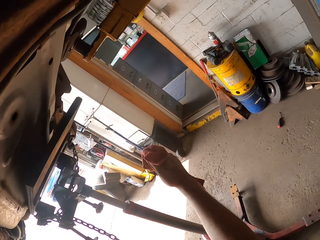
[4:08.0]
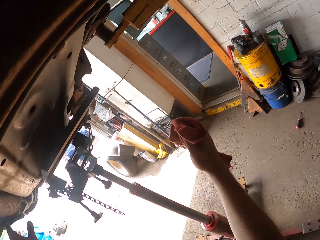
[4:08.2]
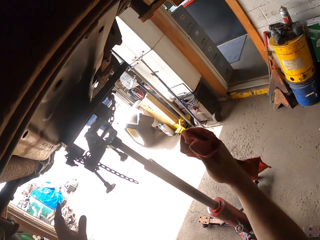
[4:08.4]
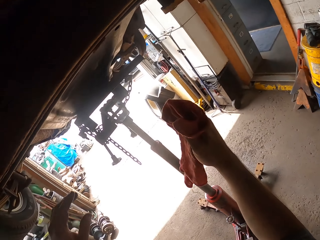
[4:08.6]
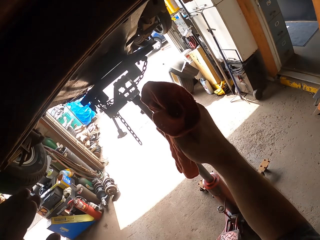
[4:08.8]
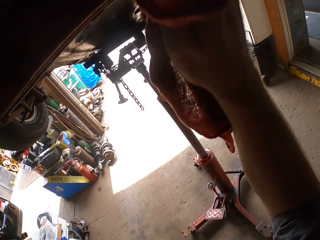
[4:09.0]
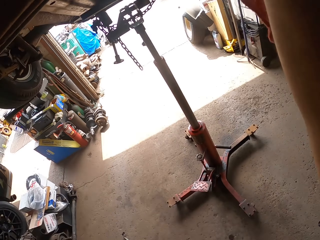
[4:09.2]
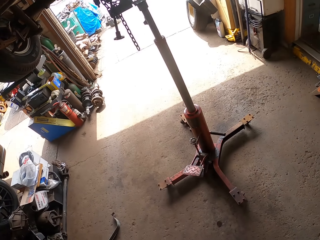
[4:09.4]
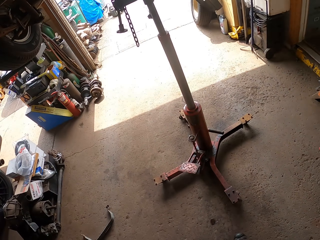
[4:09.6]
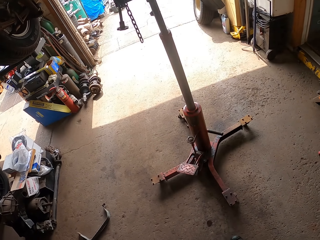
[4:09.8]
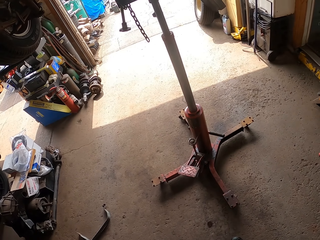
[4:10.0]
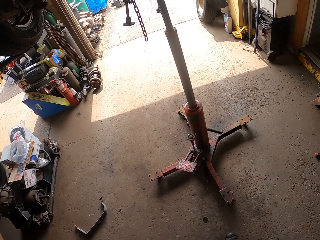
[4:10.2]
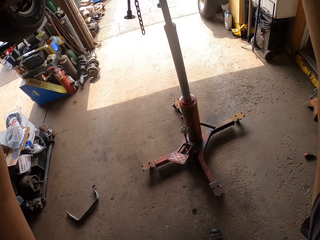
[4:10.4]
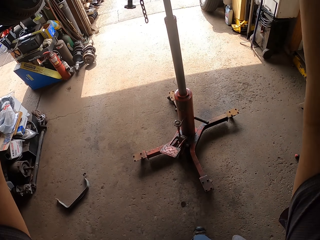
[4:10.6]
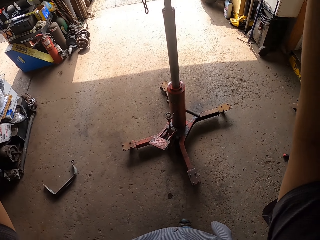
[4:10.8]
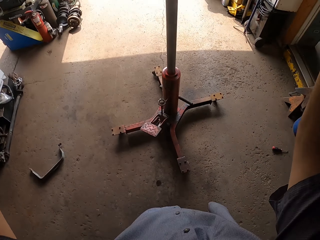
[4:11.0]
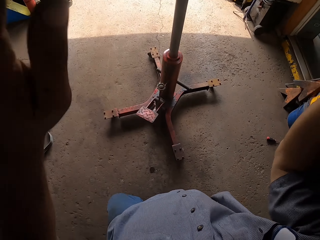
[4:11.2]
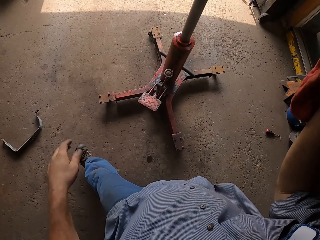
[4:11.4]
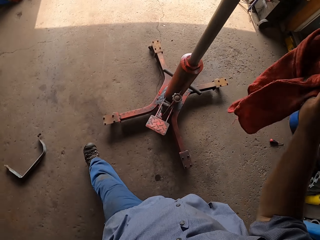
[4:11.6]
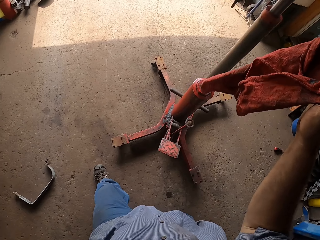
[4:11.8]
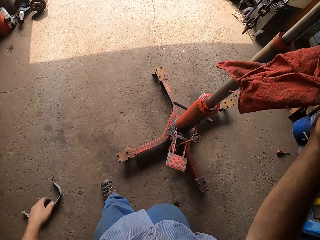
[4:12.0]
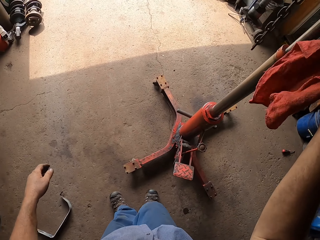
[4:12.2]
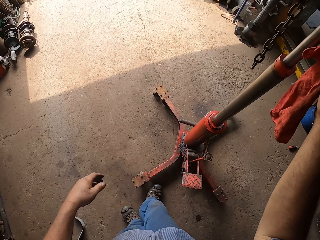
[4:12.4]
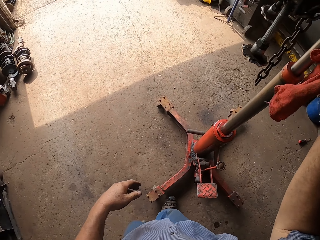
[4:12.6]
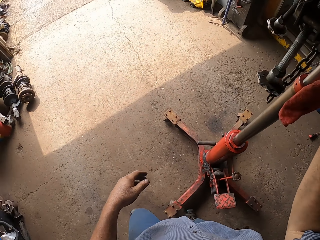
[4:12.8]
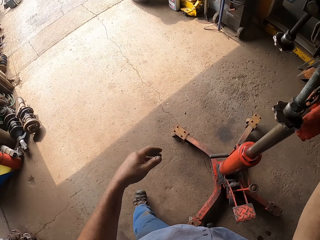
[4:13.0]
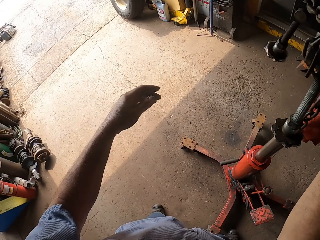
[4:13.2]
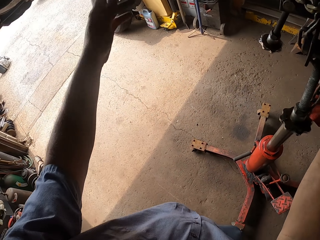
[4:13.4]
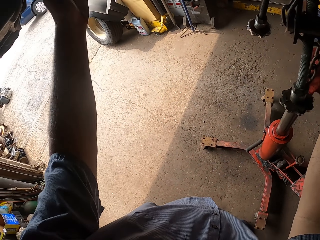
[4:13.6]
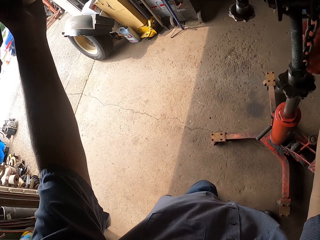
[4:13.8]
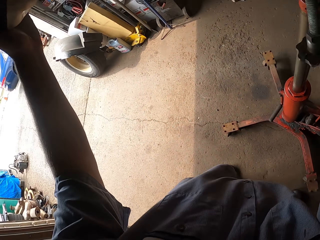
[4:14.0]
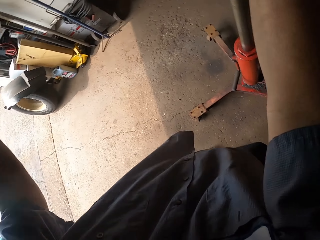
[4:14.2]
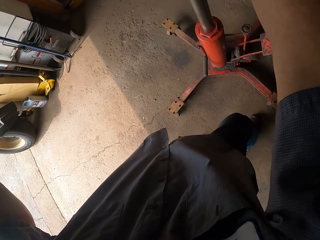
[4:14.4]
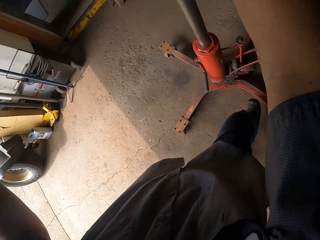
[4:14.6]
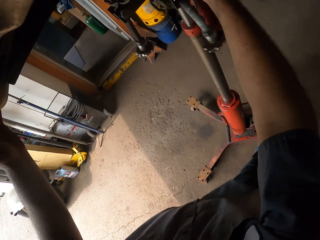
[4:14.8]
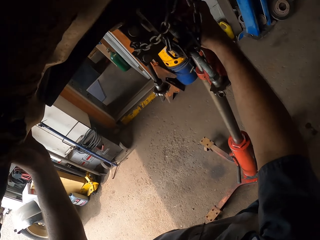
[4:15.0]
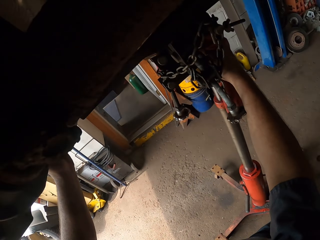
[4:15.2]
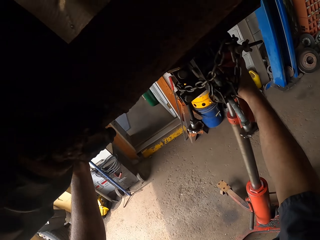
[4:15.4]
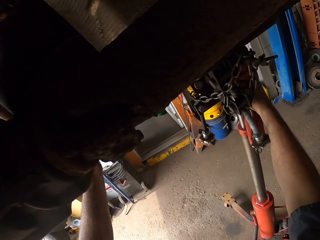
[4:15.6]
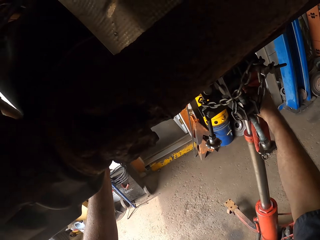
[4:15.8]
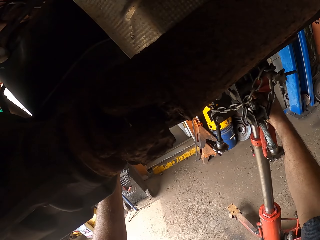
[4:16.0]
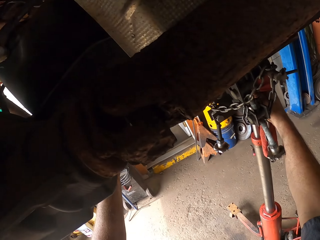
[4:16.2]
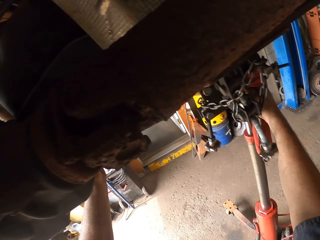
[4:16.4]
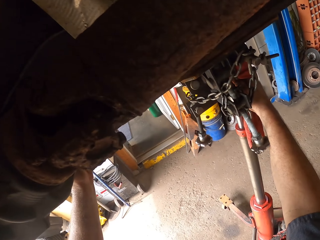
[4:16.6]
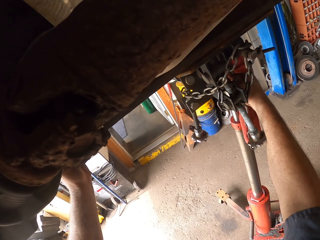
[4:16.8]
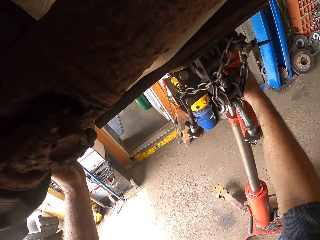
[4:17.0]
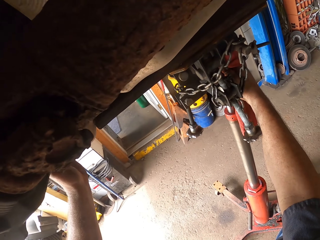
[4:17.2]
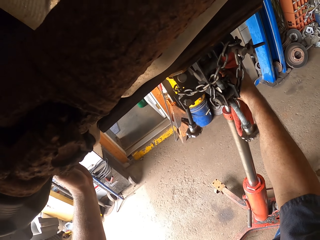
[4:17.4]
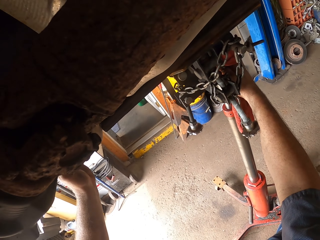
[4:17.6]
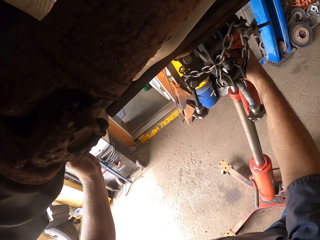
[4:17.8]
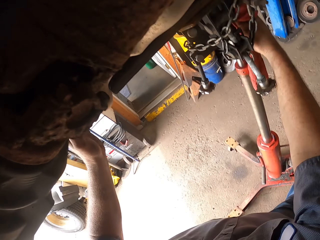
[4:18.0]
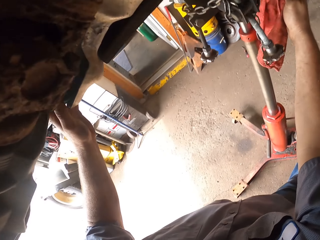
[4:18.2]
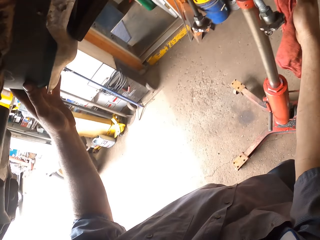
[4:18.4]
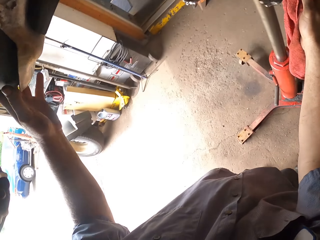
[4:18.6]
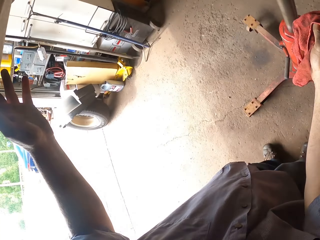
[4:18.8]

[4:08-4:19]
The camera wearer wipes the car. They check something. They reduce the size of the jack.

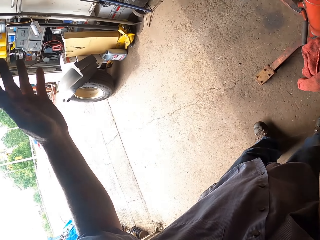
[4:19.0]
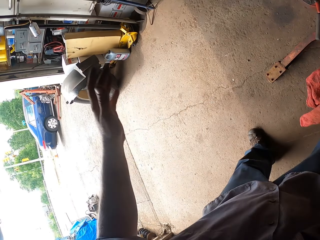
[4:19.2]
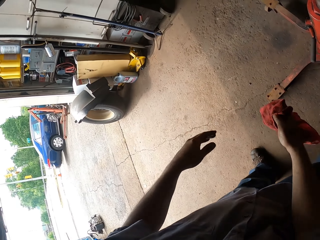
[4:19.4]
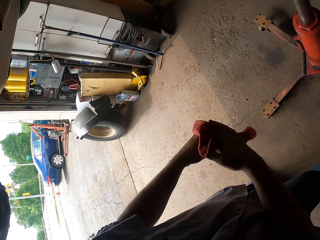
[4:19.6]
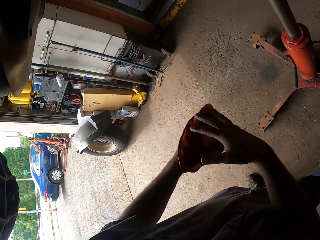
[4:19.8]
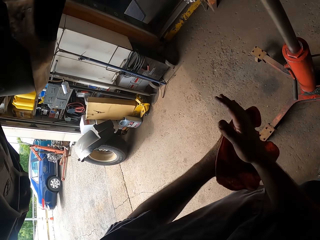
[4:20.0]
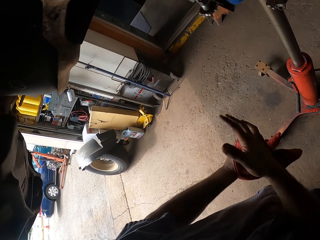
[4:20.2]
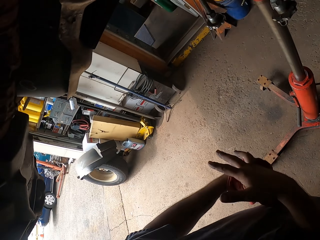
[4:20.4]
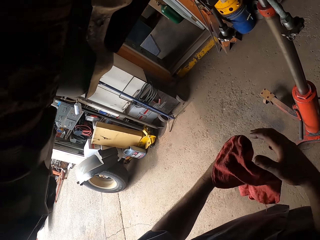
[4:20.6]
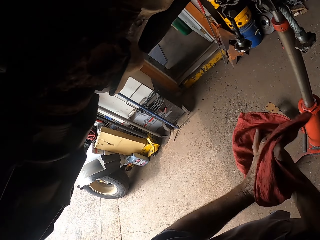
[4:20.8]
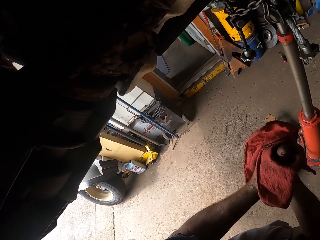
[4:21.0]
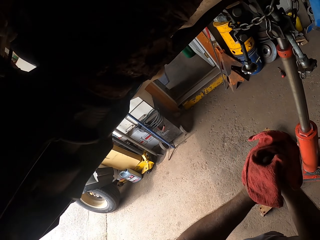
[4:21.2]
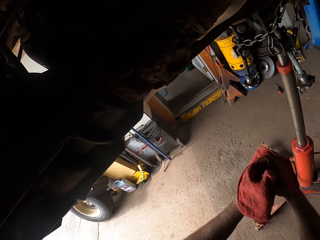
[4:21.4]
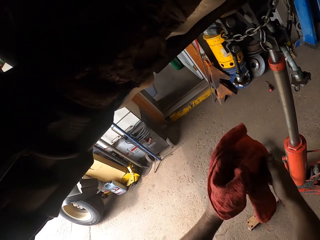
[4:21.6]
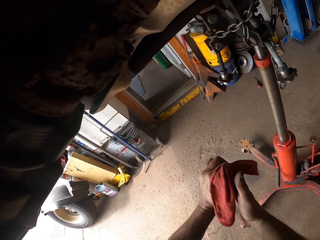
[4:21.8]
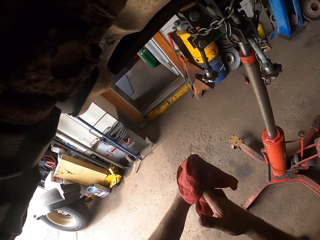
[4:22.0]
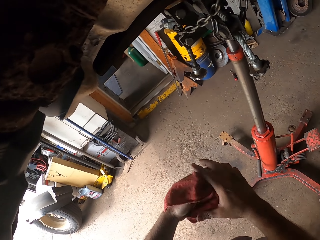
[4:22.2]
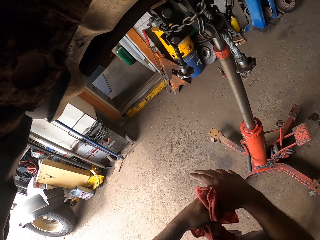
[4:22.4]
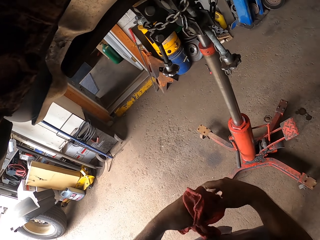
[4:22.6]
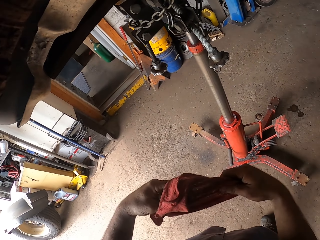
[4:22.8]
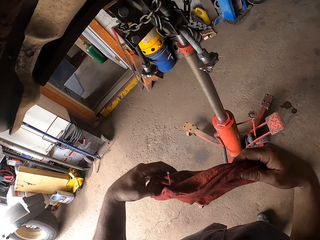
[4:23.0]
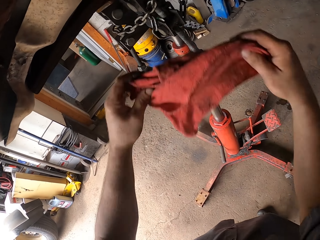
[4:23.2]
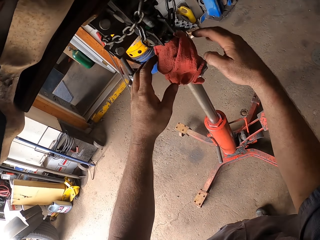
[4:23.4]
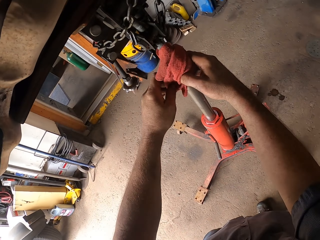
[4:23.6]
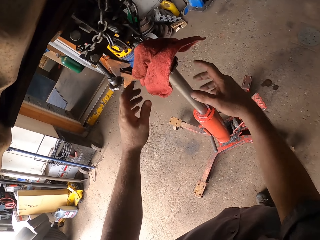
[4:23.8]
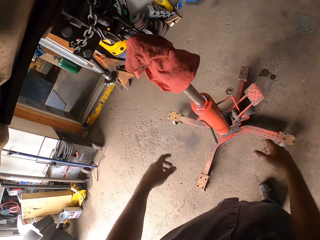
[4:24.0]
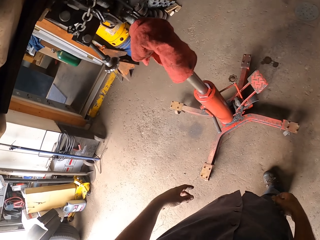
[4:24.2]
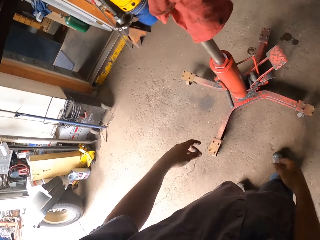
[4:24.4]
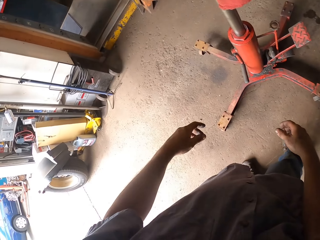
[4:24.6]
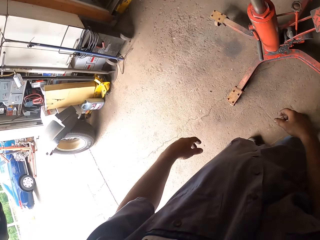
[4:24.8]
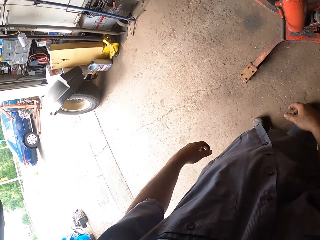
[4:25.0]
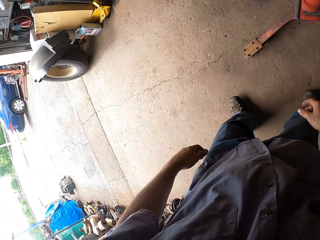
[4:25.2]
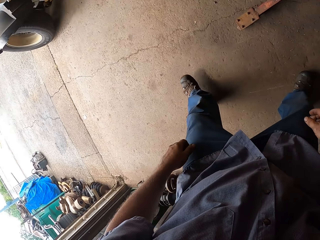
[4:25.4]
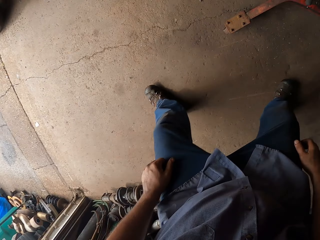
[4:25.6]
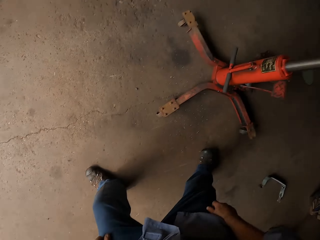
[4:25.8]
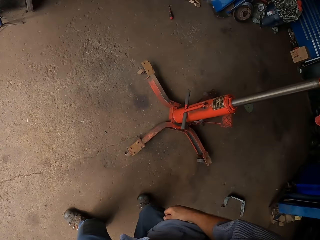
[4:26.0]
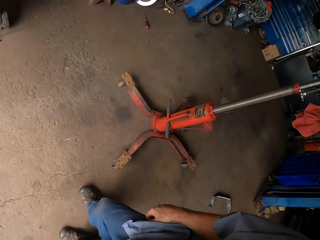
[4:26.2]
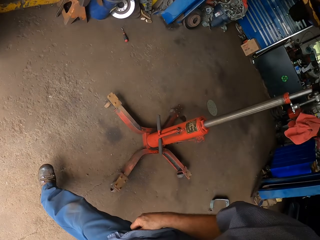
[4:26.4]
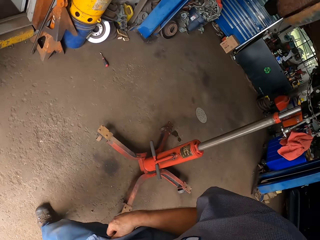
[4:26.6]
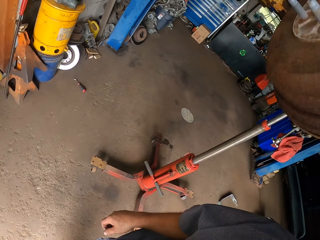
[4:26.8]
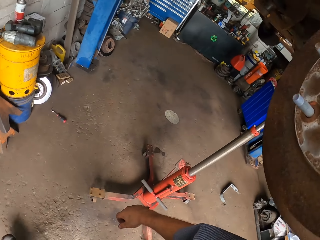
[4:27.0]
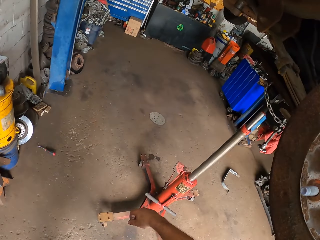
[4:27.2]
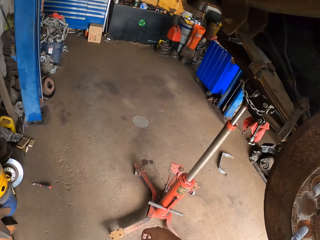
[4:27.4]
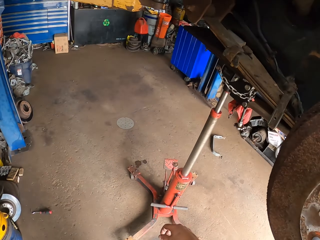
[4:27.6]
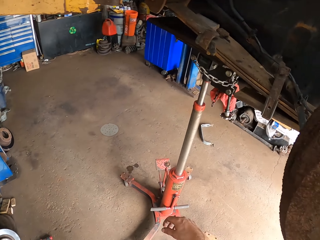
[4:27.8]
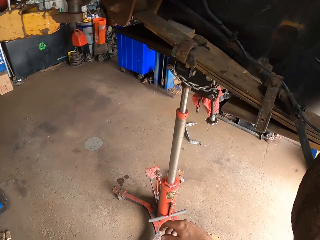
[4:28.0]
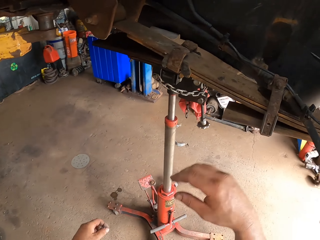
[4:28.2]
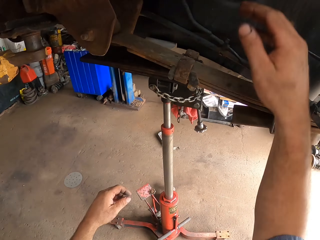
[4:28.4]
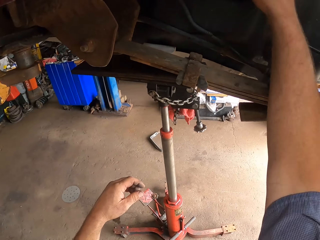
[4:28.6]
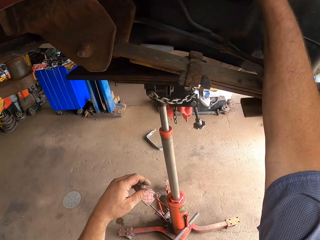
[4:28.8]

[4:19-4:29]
The camera wearer wipes his hand with the red cloth. He hangs the red cloth on the jack lift stand. He walks around the jack lift stand.
